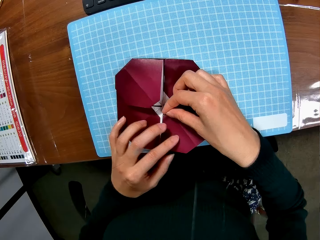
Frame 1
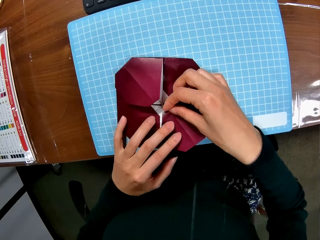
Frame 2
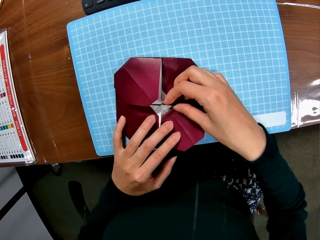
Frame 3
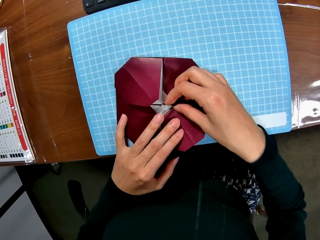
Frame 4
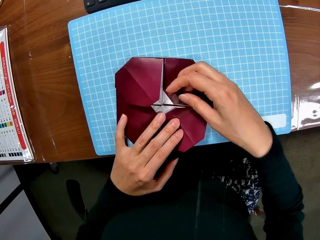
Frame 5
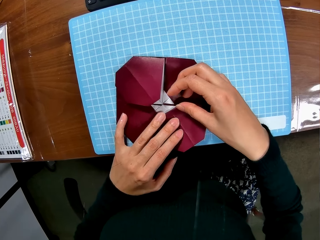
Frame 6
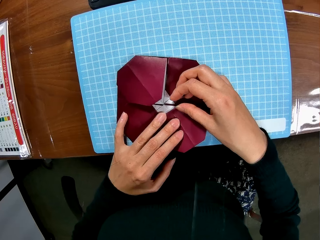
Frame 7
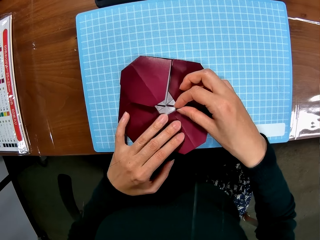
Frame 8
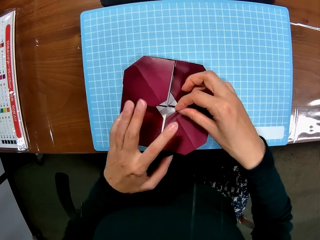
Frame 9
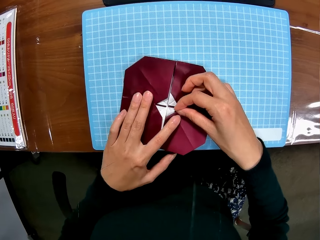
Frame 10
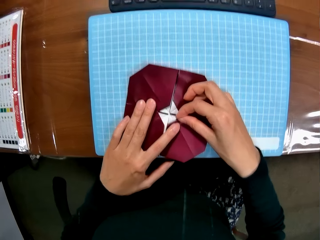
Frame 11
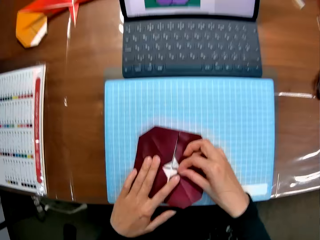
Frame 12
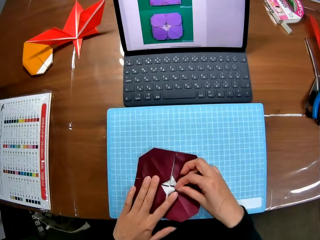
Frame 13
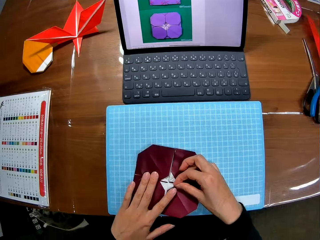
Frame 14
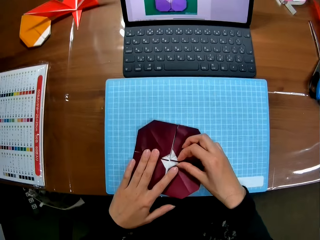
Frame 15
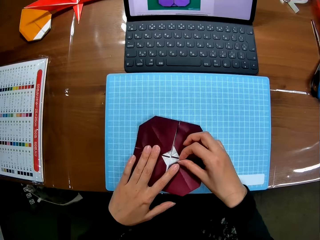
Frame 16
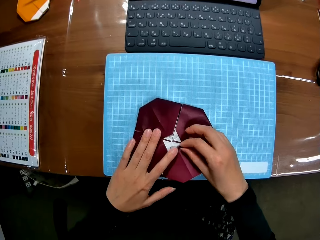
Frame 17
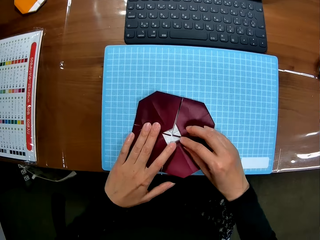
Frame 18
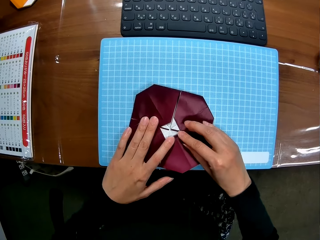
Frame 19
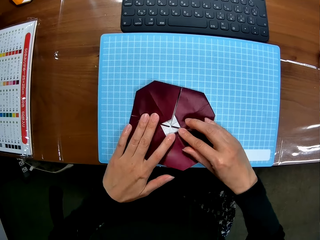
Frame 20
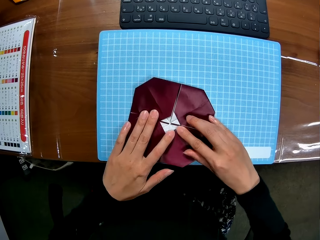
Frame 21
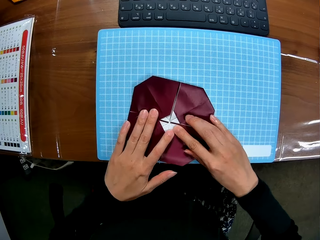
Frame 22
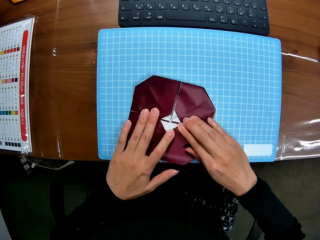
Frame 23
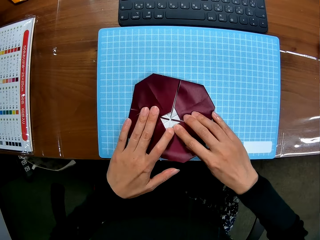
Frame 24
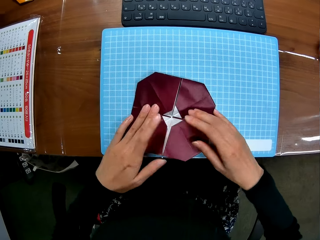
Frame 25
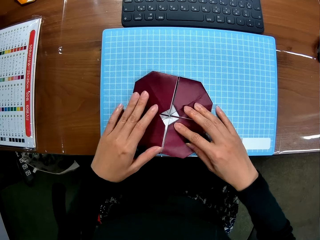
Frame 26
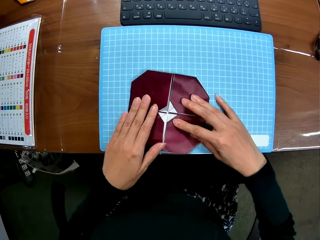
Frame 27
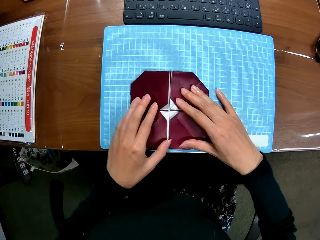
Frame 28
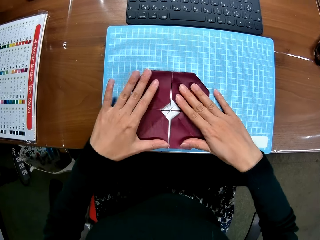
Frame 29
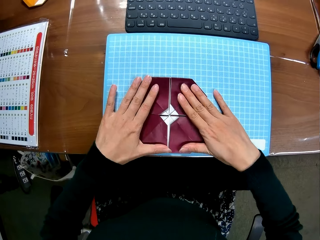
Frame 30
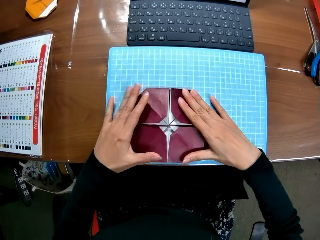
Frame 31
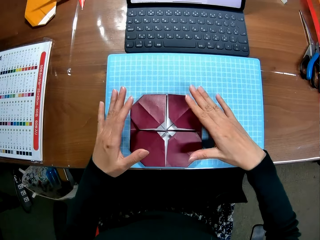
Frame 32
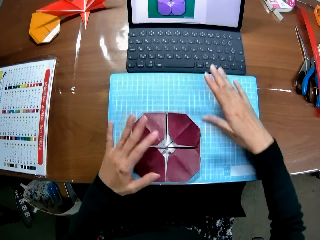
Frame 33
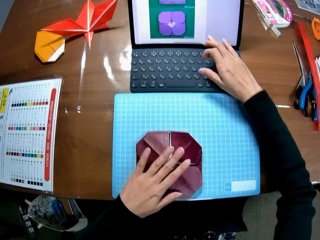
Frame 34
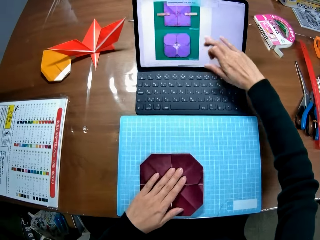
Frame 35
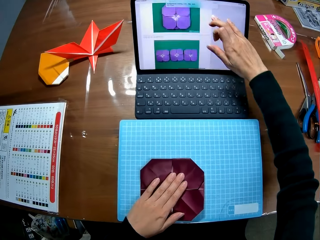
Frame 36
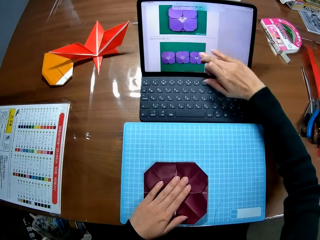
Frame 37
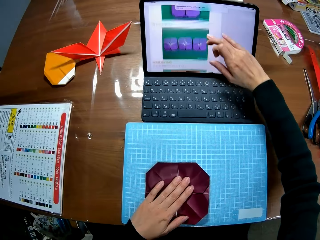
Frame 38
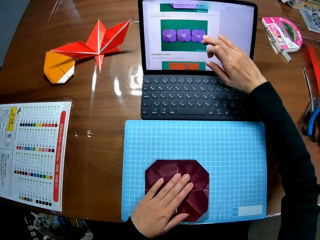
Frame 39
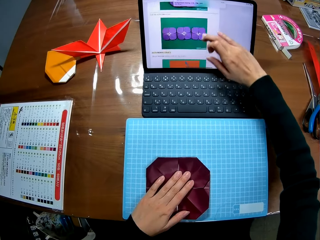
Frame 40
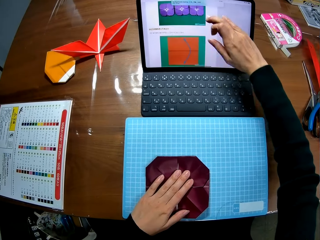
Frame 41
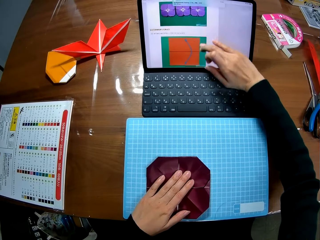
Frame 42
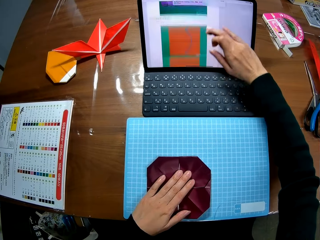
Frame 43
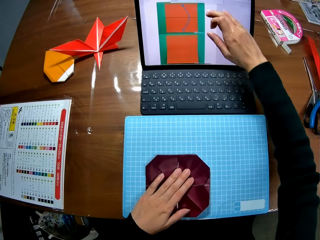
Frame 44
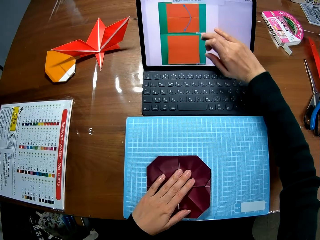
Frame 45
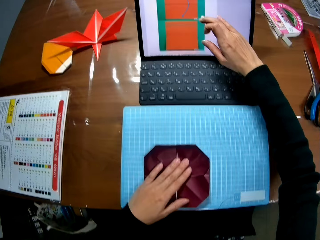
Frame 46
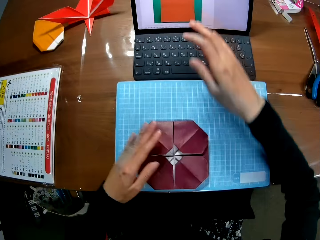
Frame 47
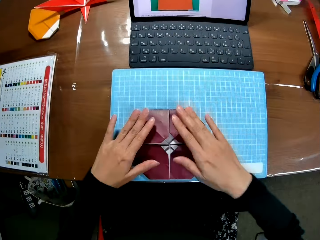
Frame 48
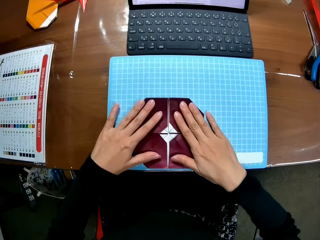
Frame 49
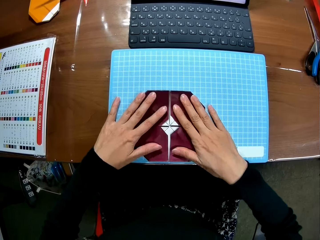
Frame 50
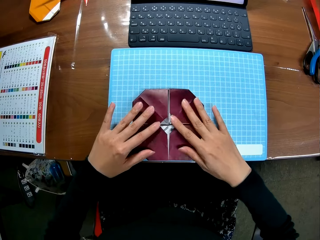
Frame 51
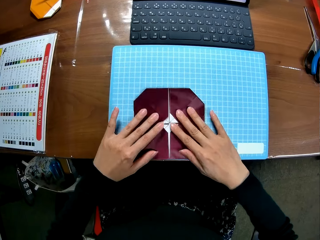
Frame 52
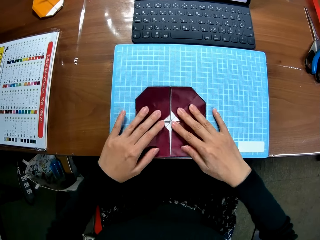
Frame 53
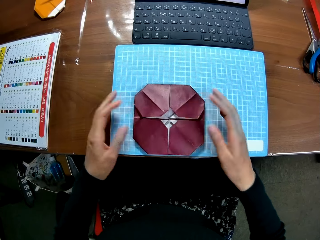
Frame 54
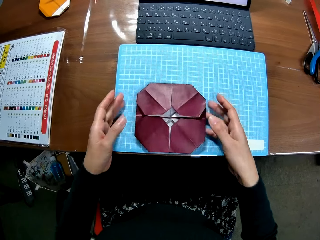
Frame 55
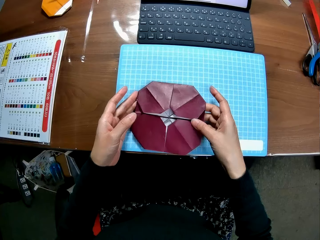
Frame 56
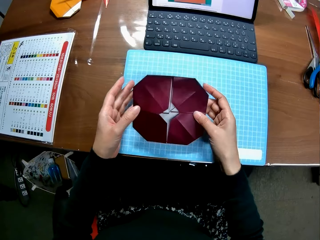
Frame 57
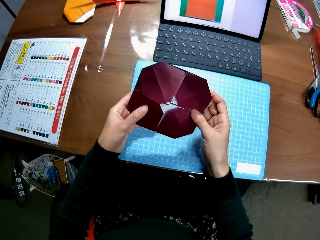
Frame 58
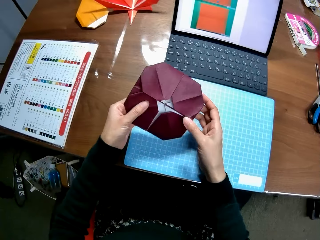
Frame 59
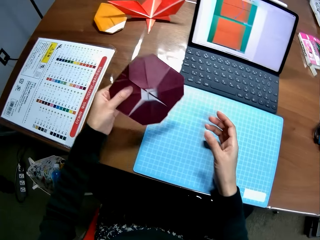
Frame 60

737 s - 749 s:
The camera wearer pauses folding paper. They continue folding the paper. They move the pyramid. They touch the screen. They make a search on the computer screen. They adjust the paper. They touch the model pyramid.

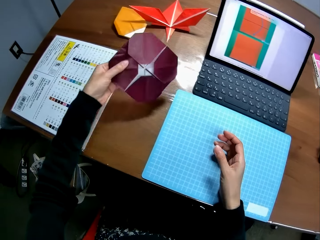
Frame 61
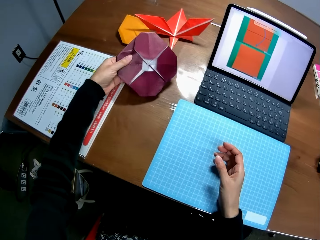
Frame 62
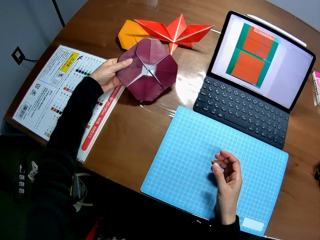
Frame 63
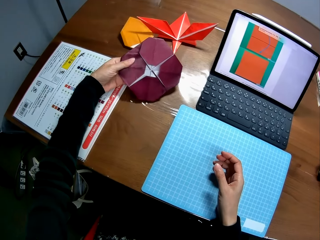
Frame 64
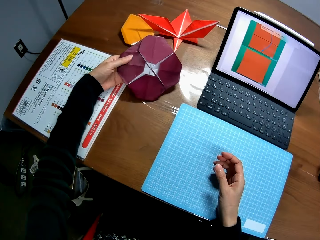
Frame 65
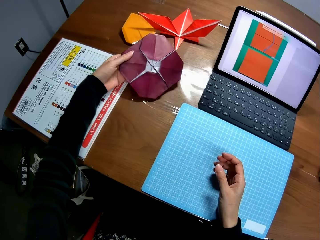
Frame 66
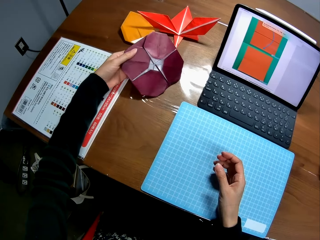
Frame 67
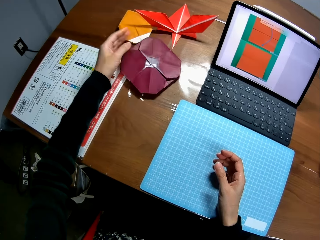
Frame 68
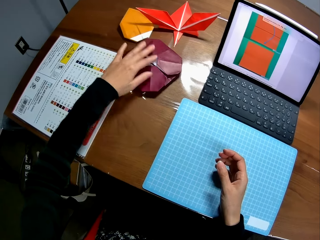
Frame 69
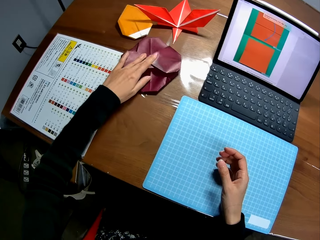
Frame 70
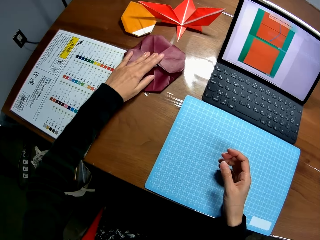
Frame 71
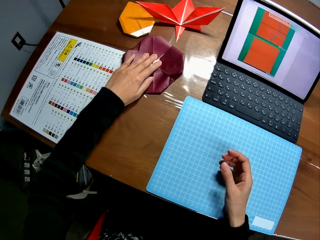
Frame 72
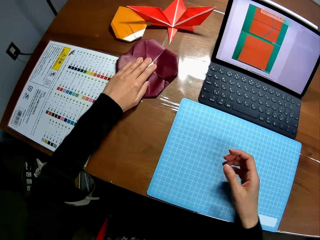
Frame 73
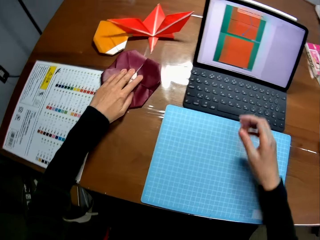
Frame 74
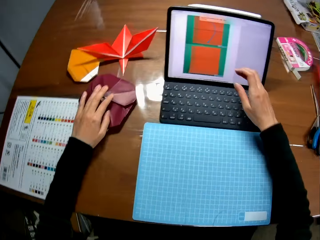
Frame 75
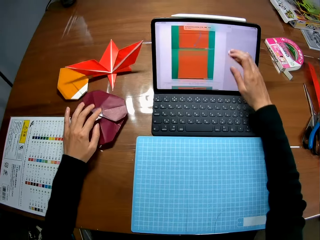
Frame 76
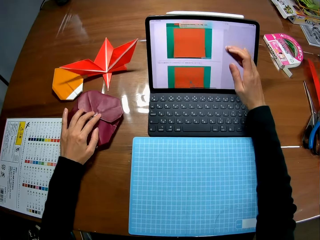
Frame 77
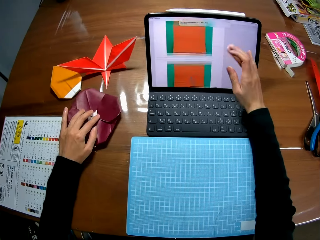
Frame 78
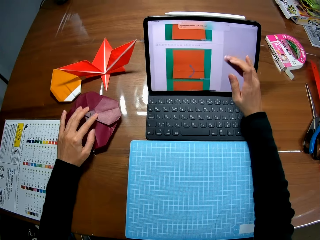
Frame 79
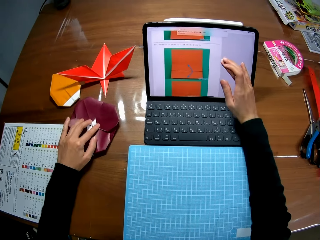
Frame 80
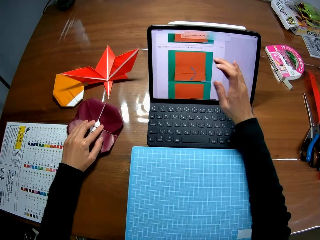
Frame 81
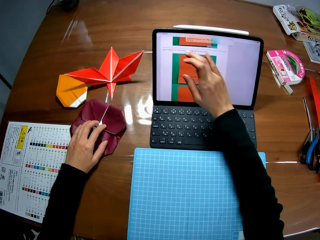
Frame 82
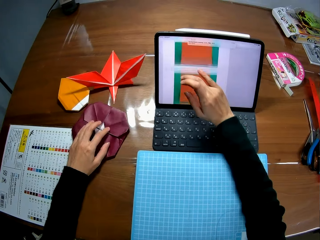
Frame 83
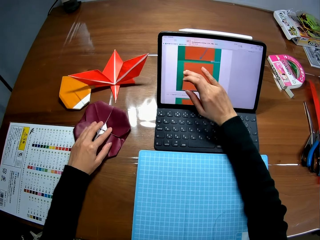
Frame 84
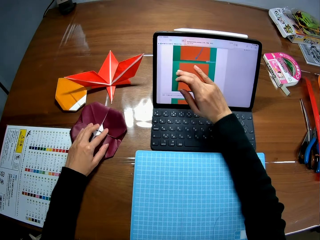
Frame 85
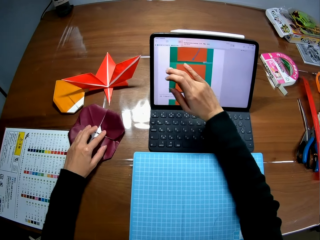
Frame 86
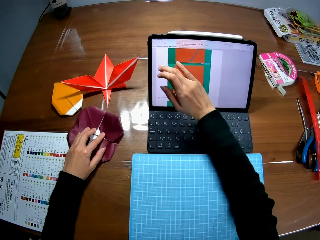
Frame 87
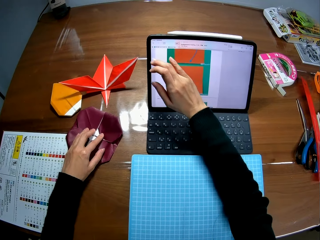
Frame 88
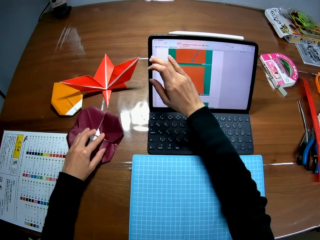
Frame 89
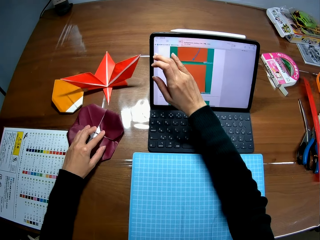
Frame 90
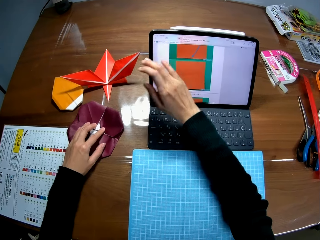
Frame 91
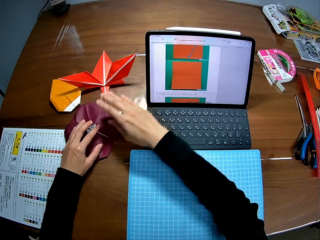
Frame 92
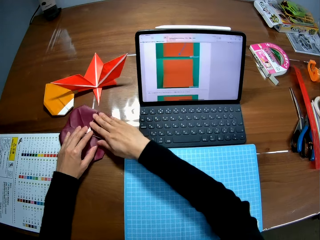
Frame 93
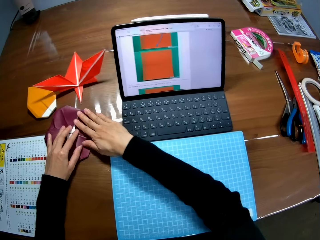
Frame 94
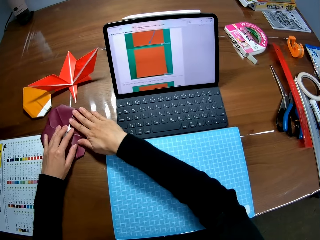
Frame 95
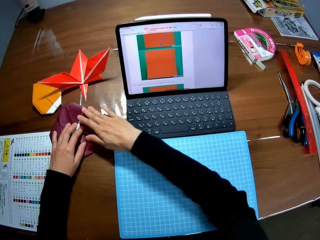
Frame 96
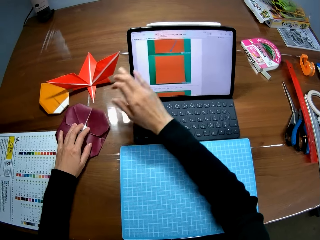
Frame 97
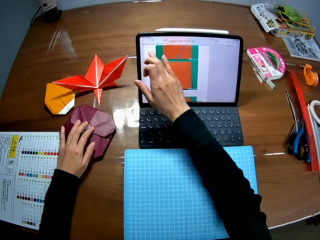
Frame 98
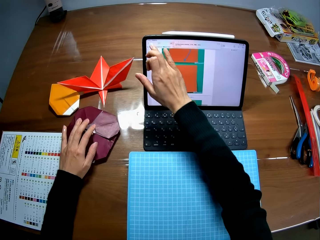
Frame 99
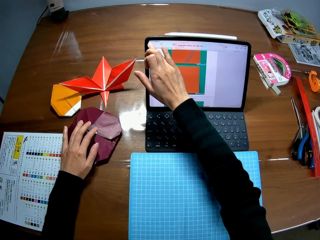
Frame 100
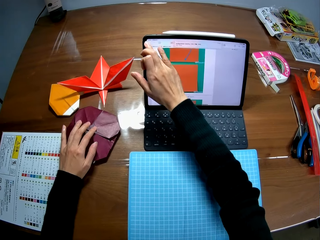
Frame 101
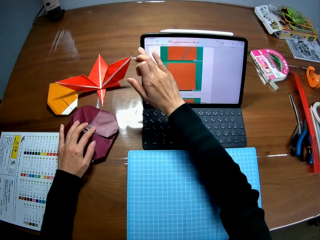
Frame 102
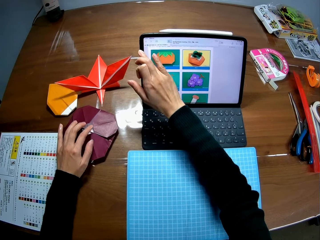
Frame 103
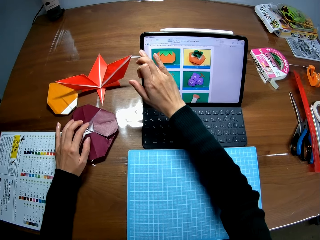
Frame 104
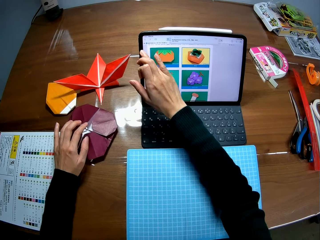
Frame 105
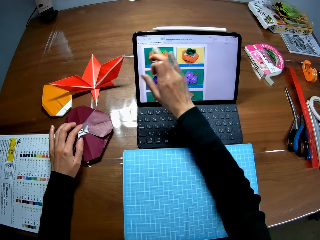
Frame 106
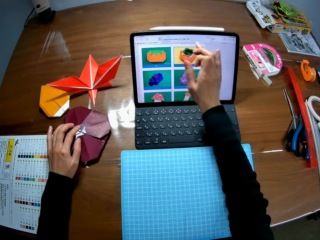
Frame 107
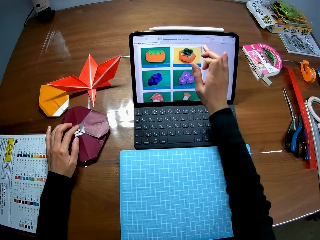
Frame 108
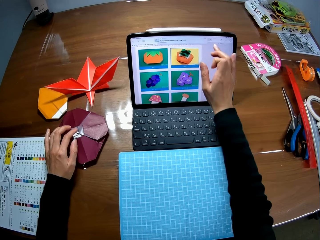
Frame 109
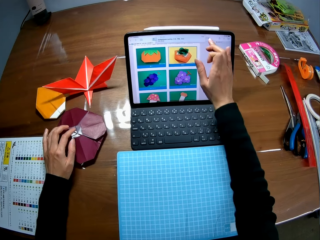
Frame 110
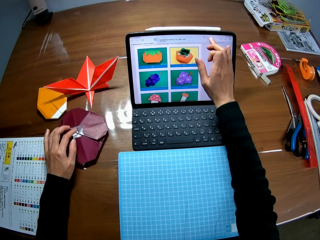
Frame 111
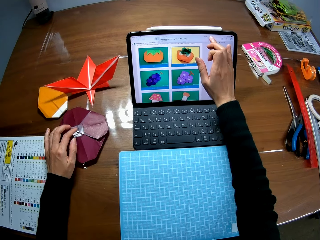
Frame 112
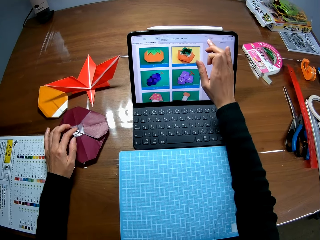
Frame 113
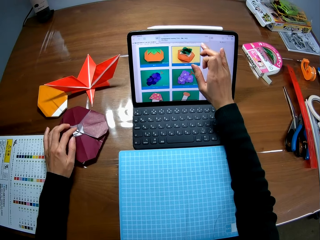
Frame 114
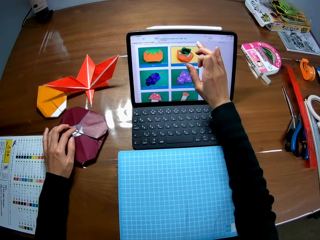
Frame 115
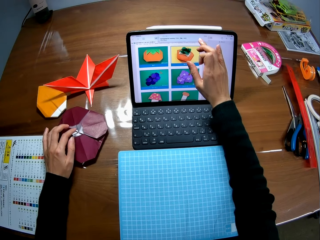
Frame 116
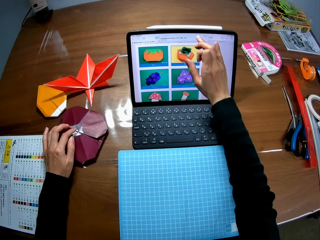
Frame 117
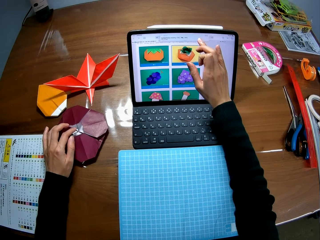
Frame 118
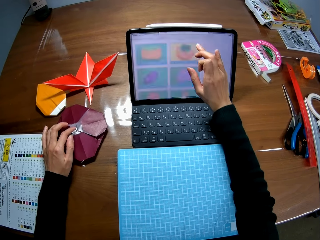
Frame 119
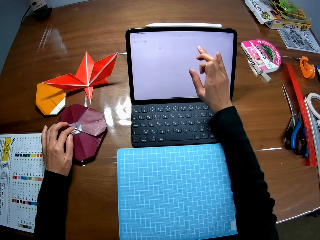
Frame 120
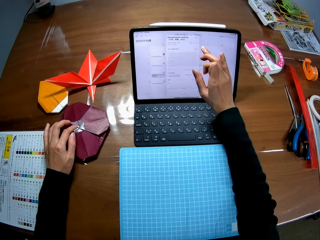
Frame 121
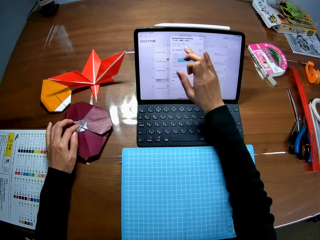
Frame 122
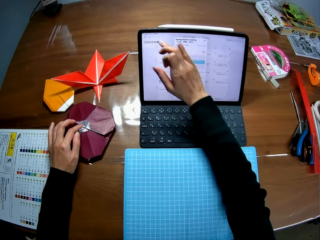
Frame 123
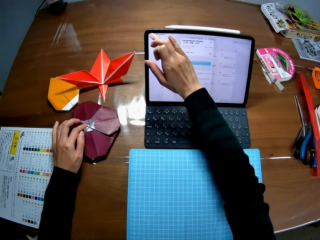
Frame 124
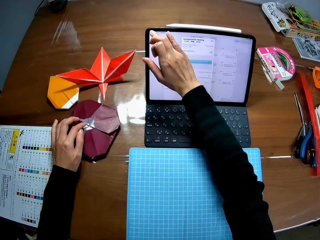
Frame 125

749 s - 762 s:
The camera wearer picks up the model pyramid. They drop the paper on the table. They place the model pyramid on the table. They press the model pyramid. They touch the screen. They make a search on the computer screen. They touch the model pyramid. They adjust the paper. They touch the screen. They make a search on the computer screen.
